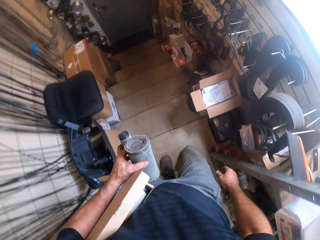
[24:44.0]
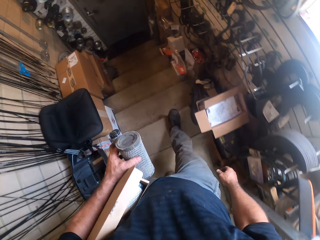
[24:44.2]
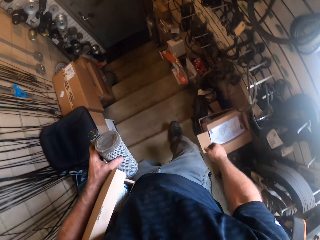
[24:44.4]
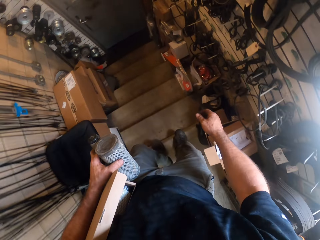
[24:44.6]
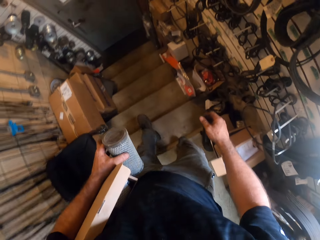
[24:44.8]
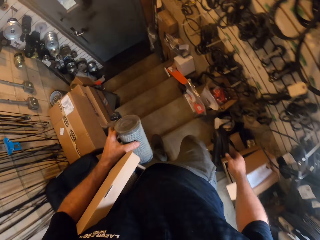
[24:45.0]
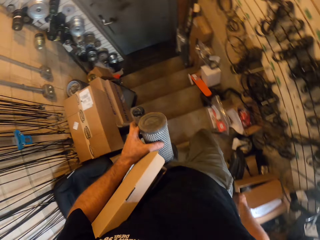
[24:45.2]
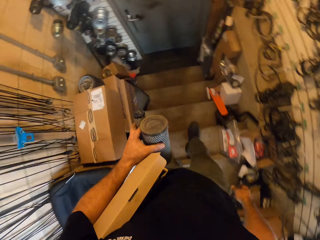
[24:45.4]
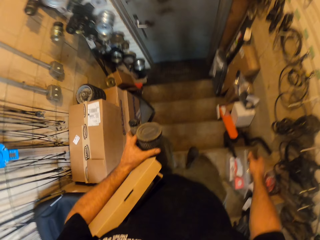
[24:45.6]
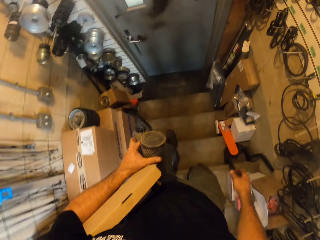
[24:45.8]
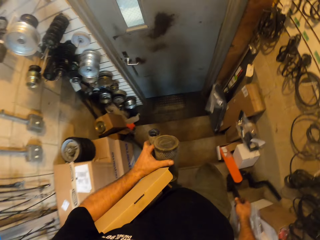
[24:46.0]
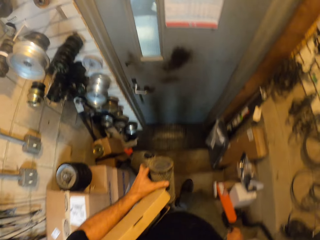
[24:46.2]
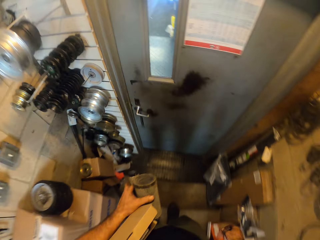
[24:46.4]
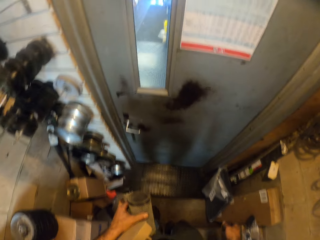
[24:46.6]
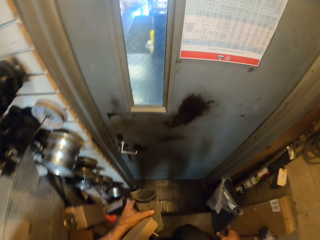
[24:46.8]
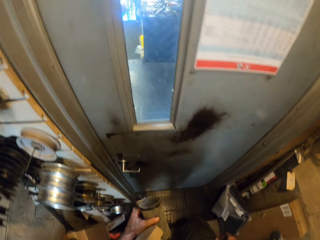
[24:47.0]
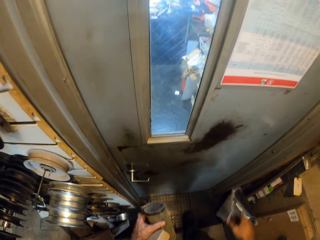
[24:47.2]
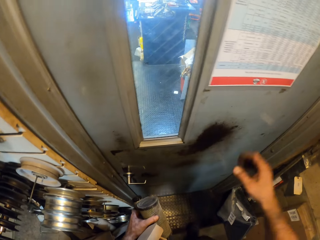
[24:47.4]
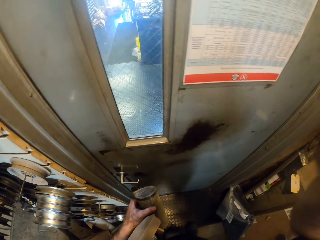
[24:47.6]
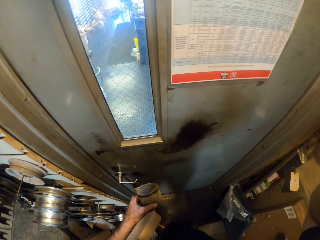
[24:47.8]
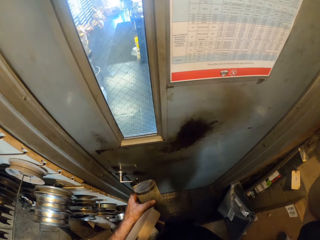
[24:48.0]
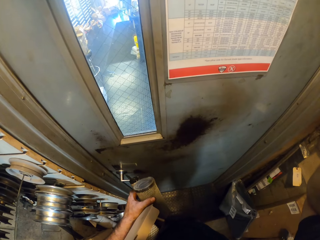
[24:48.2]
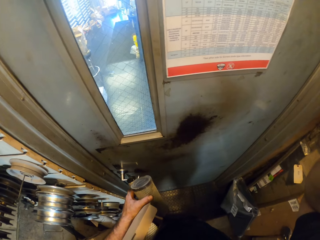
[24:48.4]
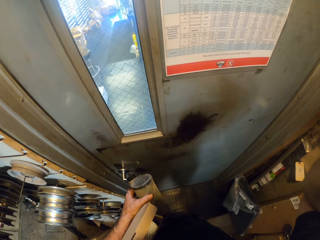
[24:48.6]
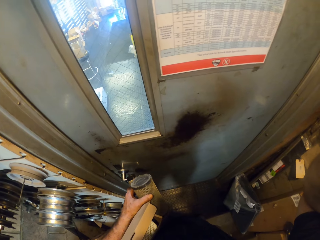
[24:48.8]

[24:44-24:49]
The camera wearer touches something.
